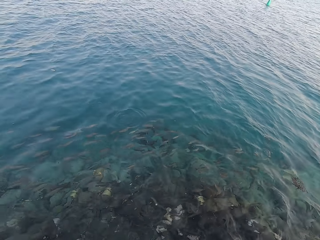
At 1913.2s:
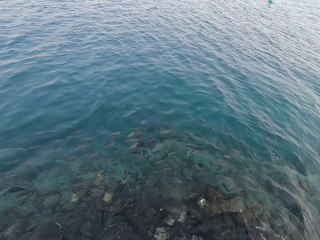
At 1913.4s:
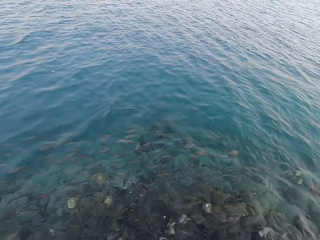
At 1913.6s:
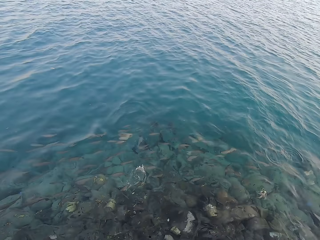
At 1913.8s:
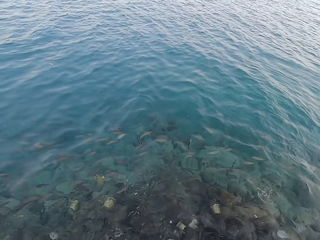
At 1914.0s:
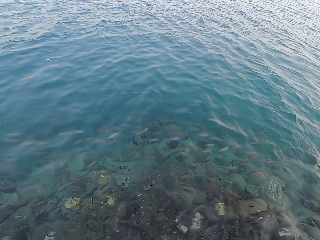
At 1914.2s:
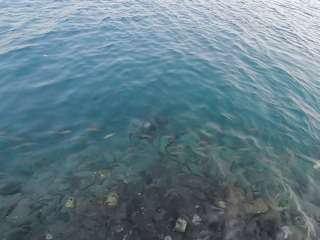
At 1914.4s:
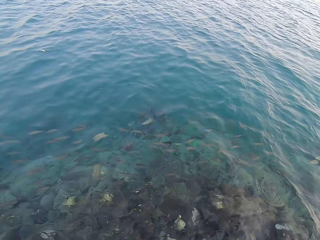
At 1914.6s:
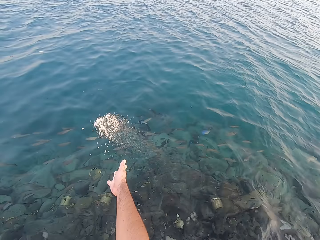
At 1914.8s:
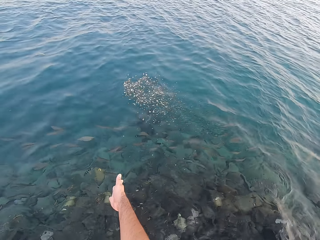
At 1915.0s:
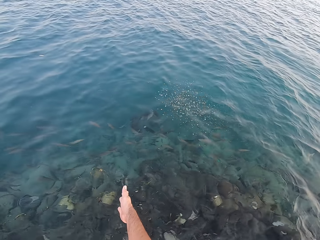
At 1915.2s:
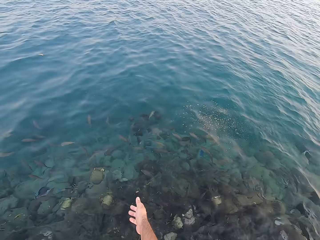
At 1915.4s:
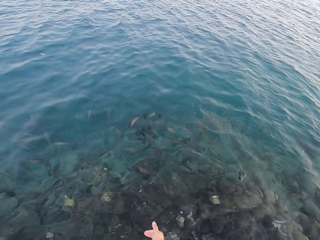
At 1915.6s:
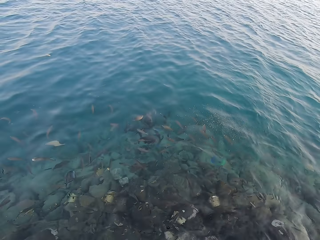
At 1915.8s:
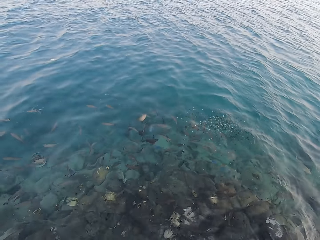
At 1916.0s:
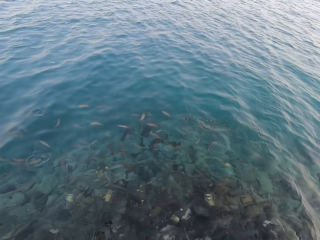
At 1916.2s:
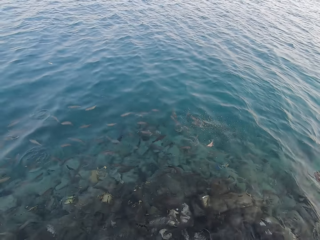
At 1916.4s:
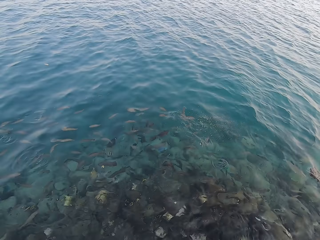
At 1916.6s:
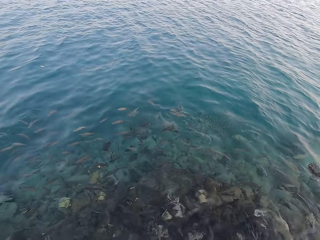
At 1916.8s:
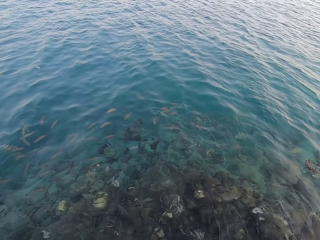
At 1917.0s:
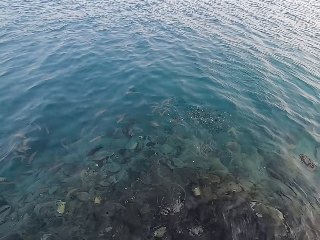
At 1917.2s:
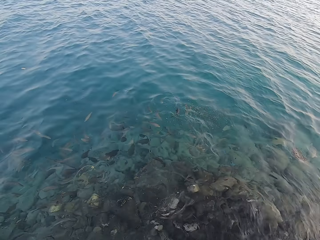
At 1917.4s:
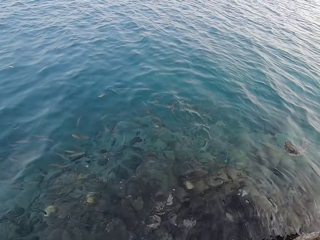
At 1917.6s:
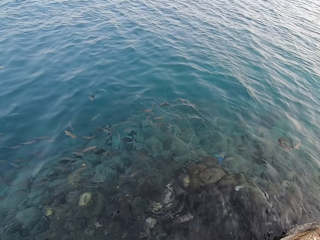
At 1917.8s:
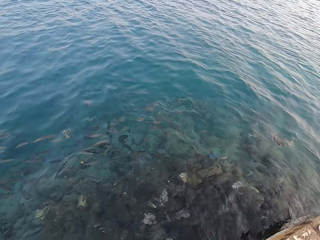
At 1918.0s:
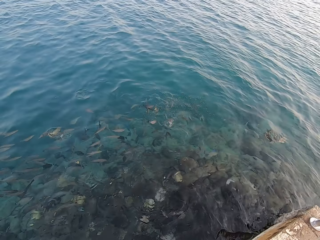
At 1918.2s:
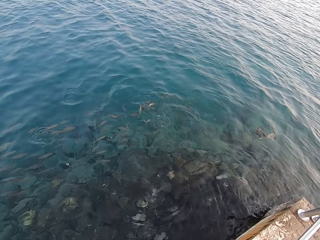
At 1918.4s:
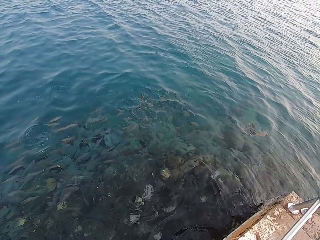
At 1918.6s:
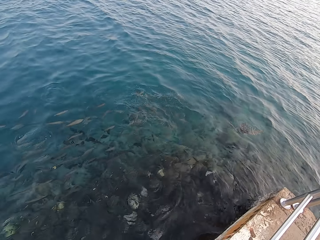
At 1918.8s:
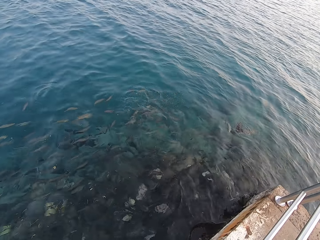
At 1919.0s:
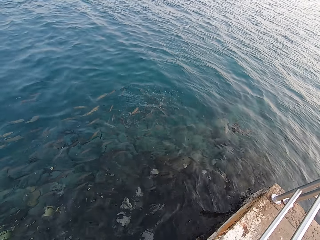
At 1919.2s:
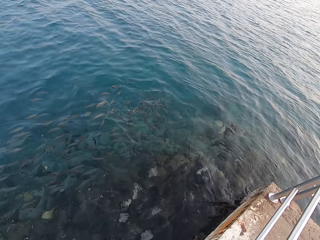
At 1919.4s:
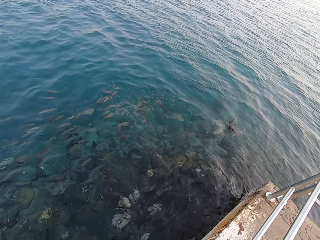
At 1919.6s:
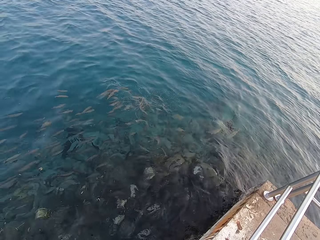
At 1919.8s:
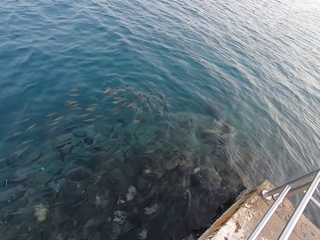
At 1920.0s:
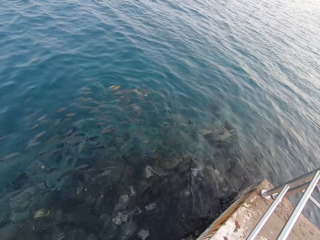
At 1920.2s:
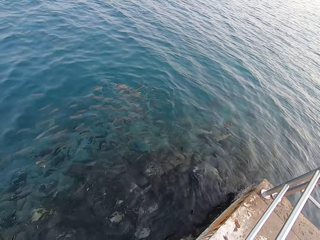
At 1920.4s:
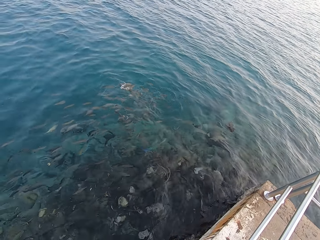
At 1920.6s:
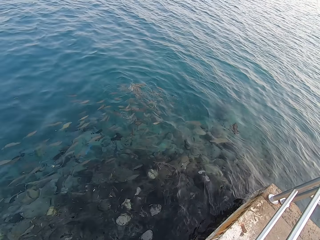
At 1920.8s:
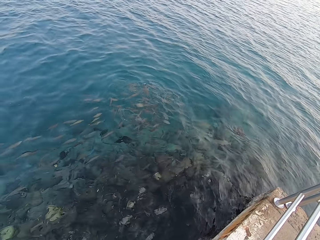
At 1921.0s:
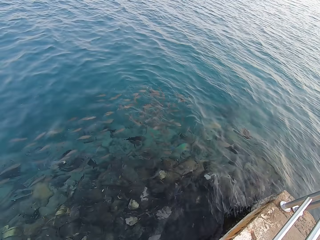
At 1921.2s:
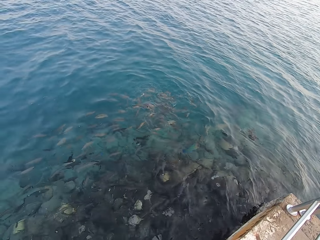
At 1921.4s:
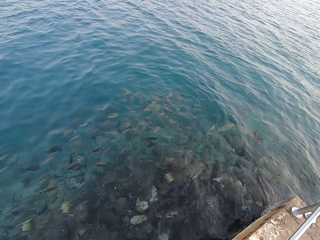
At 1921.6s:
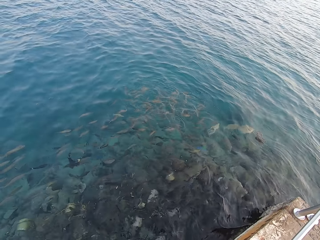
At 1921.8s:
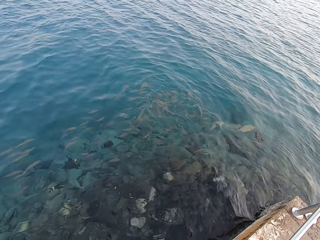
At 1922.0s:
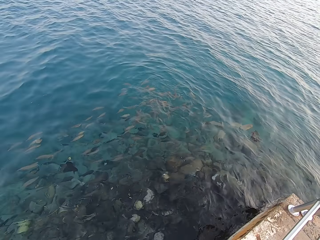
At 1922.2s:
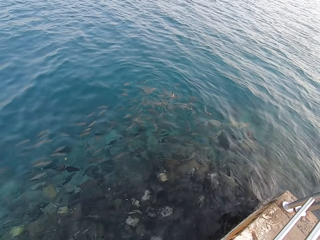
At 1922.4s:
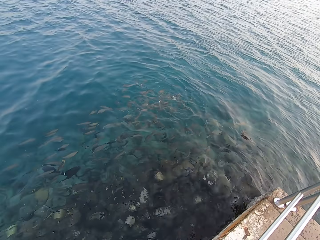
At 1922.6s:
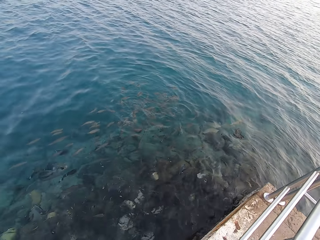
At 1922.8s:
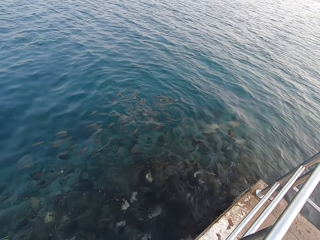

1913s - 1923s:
The camera wearer pours something into the water. They throw fish food in the water. They stare at the fish.

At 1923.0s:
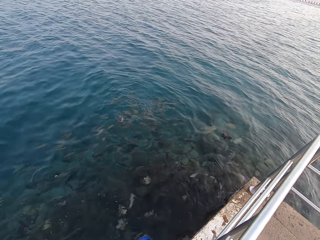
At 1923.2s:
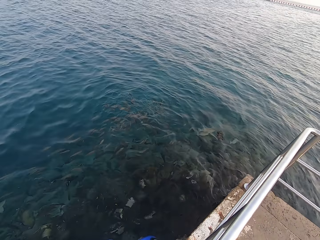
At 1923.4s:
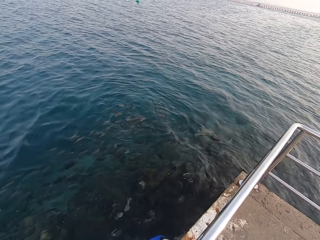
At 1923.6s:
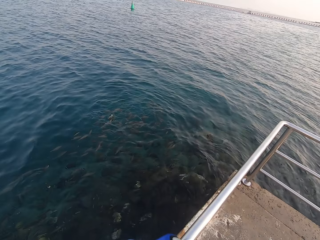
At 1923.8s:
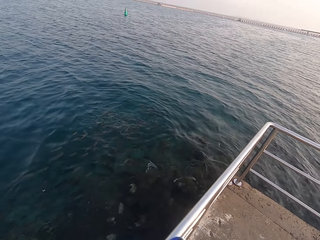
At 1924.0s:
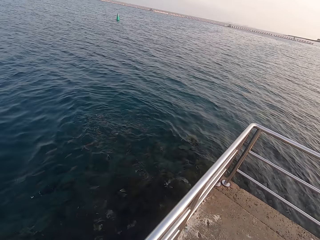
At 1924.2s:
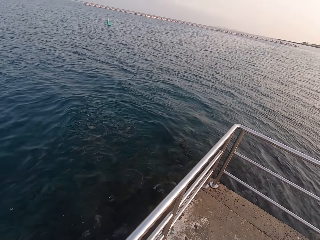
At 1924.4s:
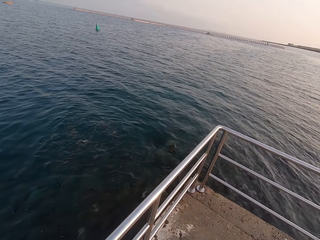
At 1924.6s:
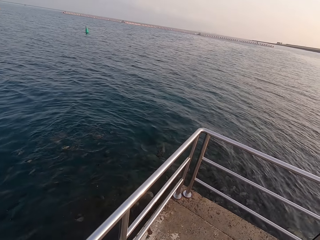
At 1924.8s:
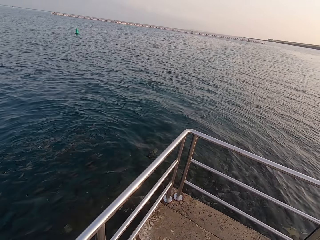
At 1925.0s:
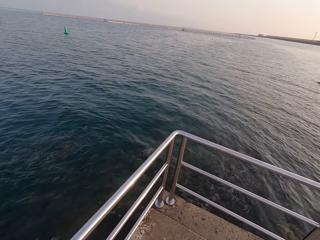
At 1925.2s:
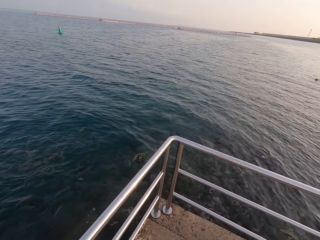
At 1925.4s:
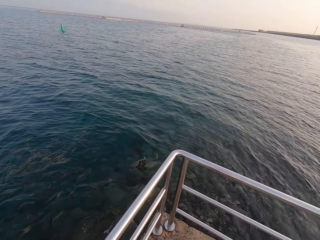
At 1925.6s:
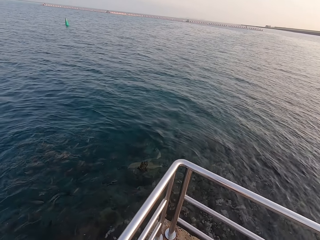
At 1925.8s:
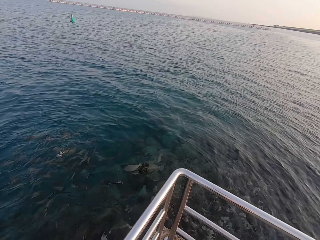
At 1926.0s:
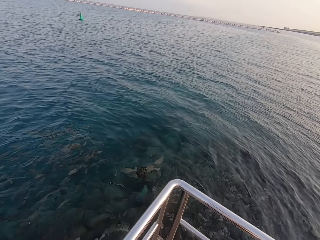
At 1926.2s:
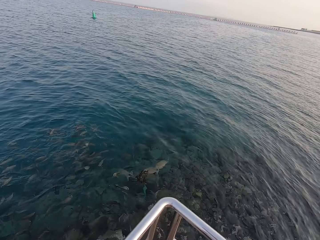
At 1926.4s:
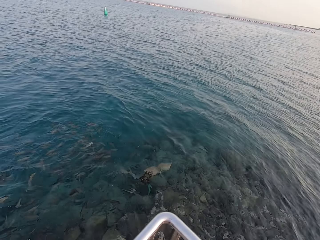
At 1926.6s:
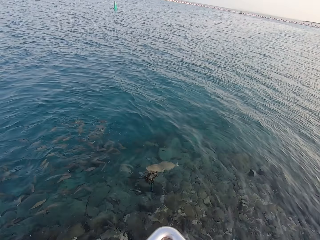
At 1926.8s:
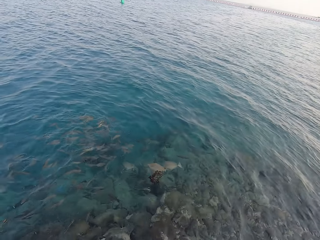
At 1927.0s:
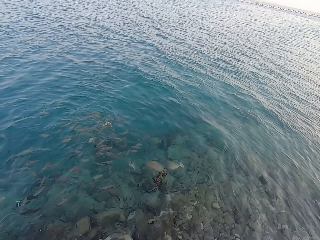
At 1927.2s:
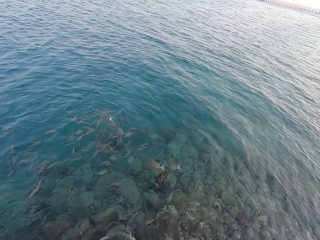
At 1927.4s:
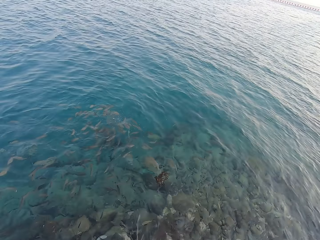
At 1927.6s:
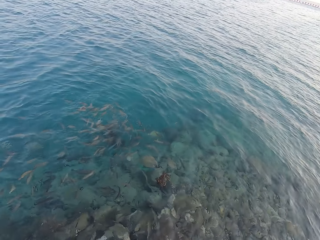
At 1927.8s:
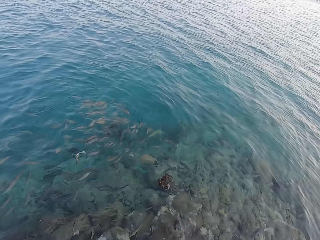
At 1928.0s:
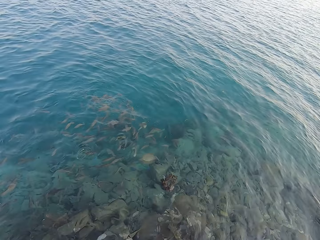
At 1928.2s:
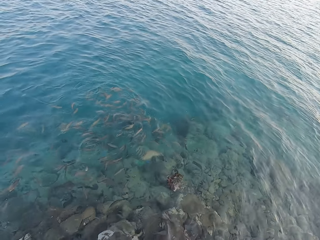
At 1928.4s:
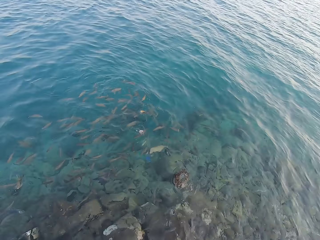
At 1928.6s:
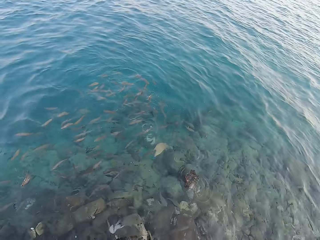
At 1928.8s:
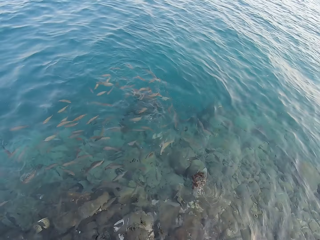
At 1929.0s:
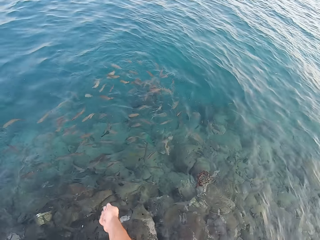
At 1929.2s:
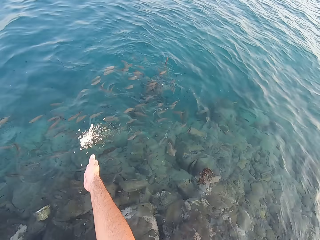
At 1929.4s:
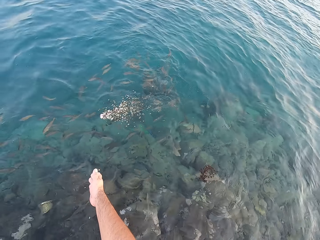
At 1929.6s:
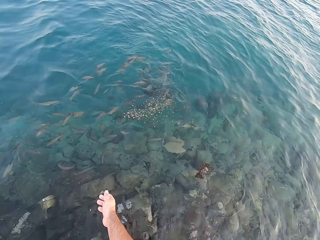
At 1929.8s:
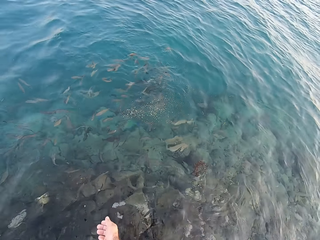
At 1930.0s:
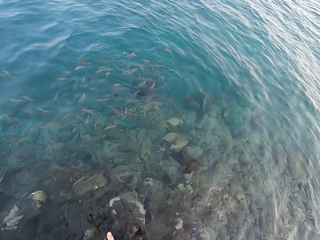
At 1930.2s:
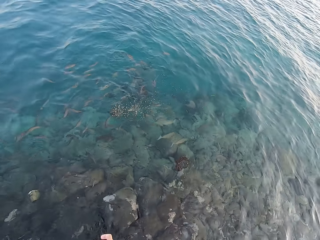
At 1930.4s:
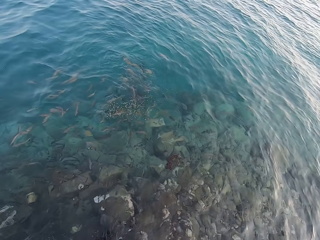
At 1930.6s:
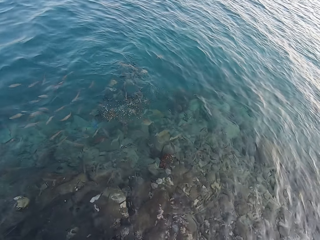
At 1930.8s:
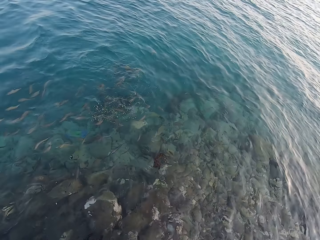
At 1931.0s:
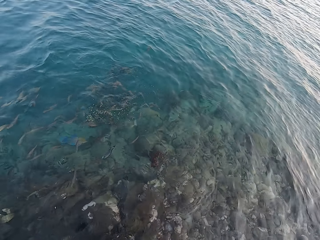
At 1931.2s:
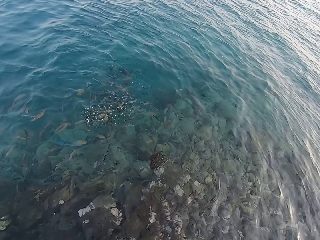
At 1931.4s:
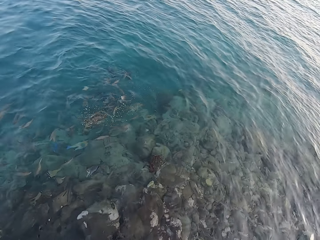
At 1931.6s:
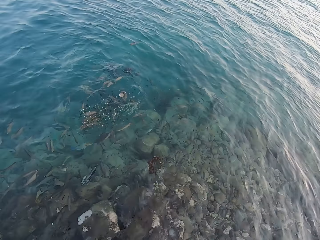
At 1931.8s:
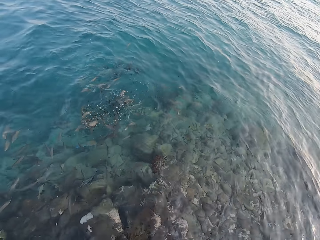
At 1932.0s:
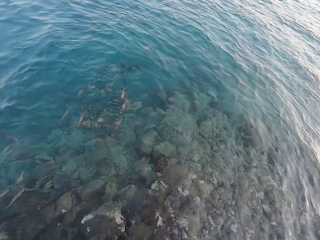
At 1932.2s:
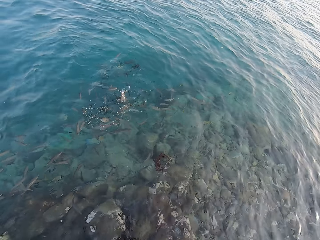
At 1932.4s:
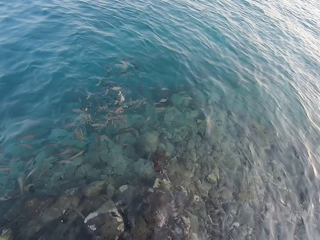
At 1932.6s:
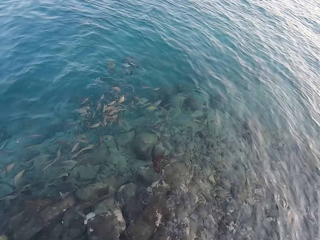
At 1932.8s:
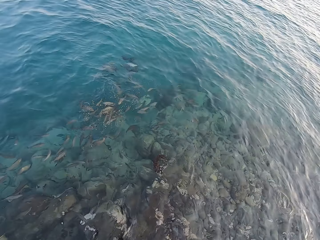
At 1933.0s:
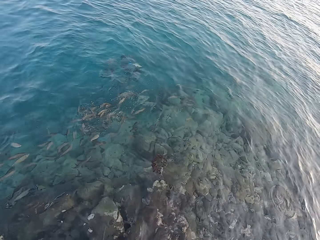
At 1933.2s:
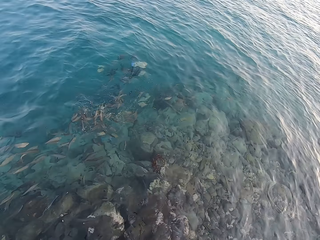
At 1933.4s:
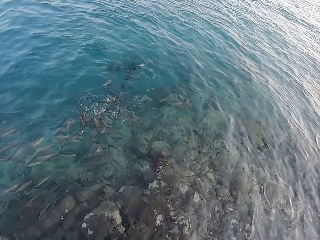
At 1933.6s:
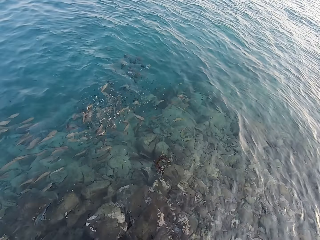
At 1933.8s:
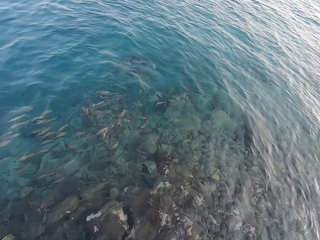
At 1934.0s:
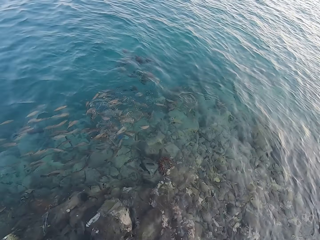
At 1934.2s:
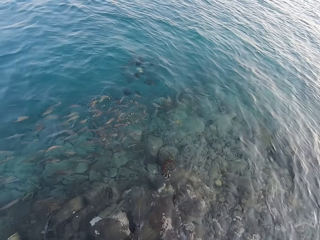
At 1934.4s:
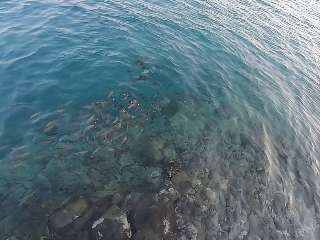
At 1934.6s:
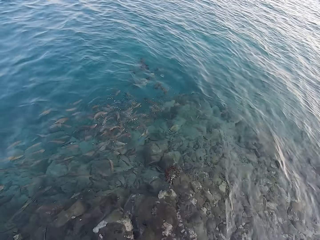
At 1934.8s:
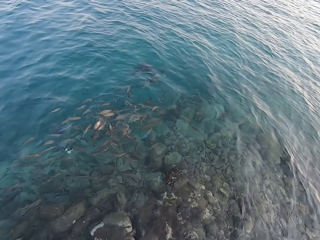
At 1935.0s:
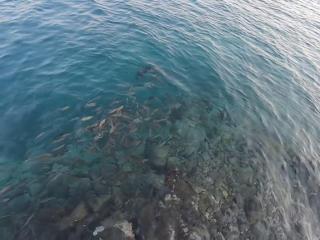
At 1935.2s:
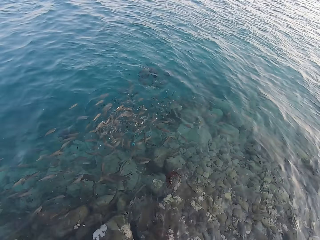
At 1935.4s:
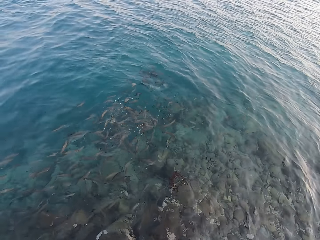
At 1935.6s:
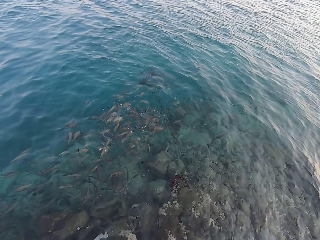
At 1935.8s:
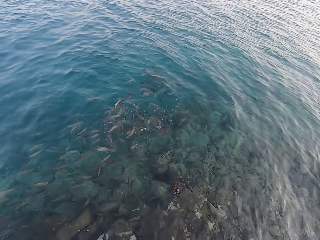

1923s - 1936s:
The camera wearer looks around. They walk around. They pour something into the water. They throw fish food in the water.
